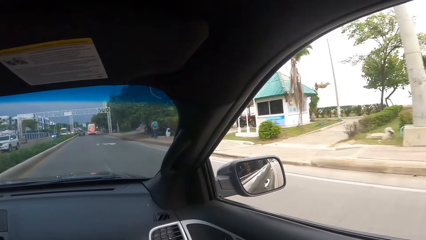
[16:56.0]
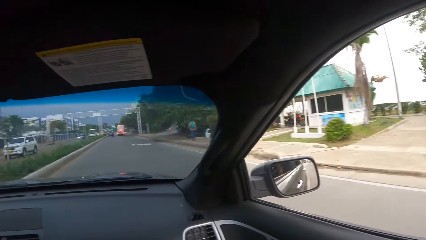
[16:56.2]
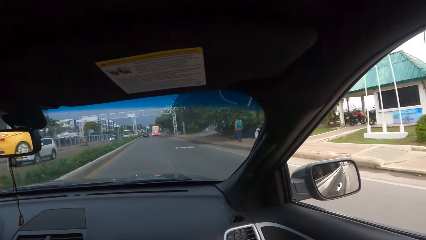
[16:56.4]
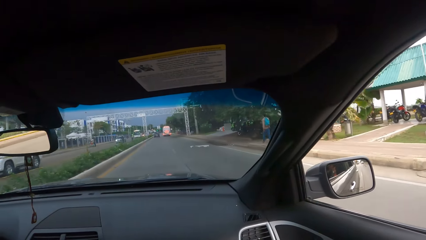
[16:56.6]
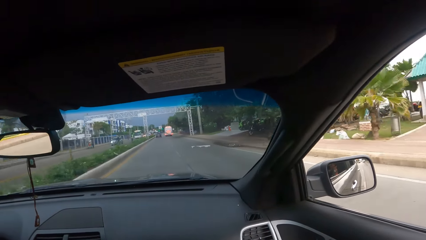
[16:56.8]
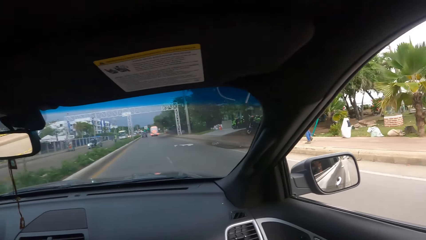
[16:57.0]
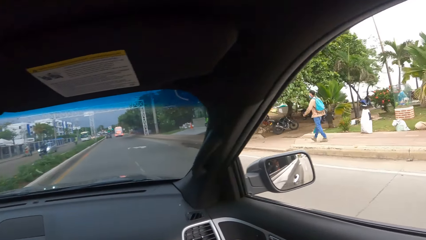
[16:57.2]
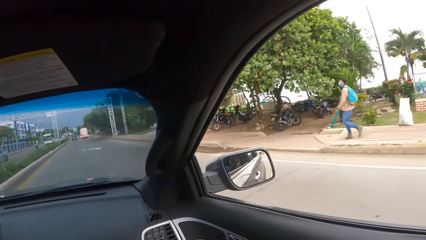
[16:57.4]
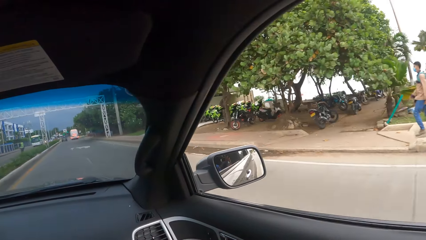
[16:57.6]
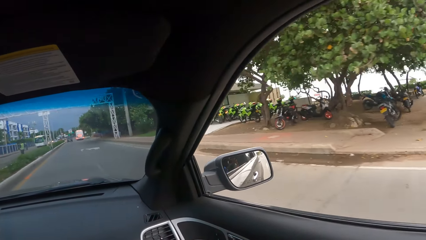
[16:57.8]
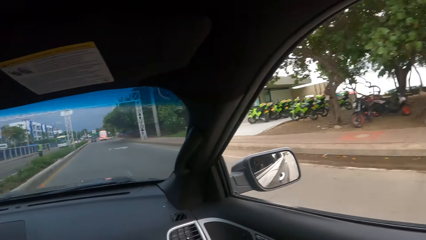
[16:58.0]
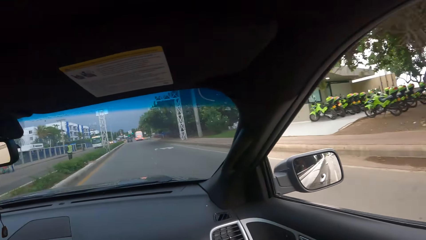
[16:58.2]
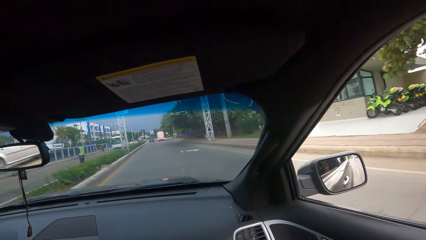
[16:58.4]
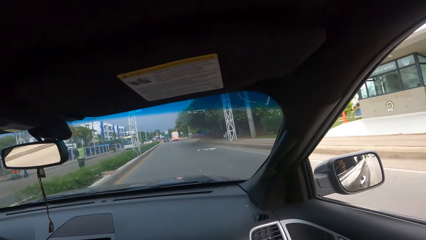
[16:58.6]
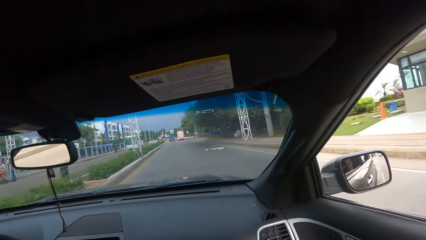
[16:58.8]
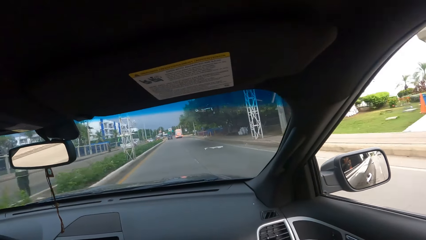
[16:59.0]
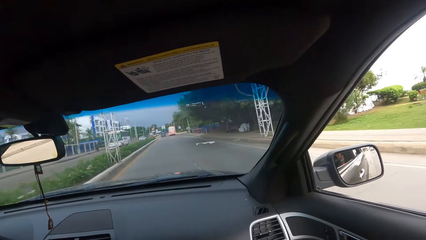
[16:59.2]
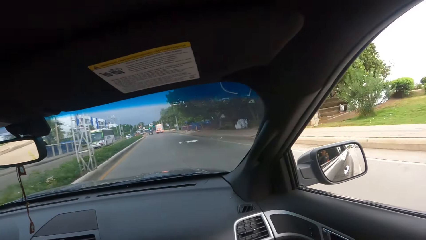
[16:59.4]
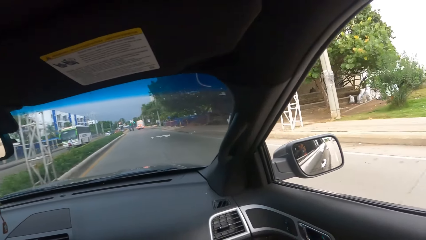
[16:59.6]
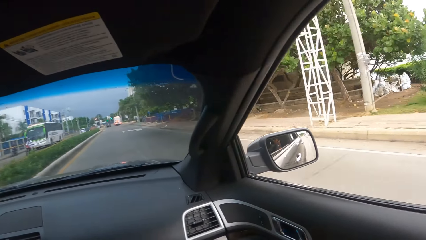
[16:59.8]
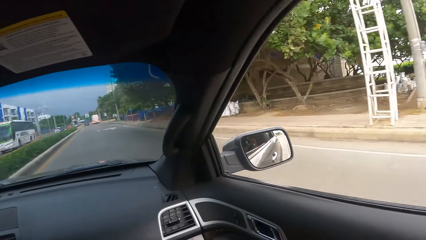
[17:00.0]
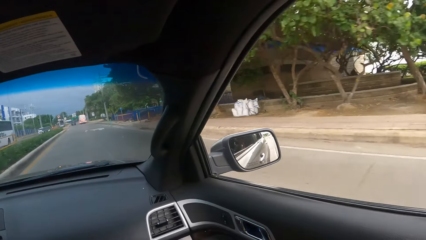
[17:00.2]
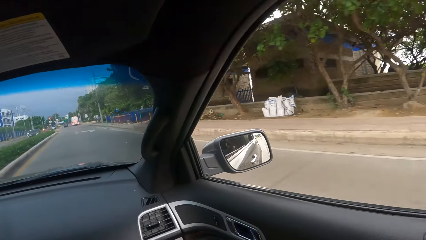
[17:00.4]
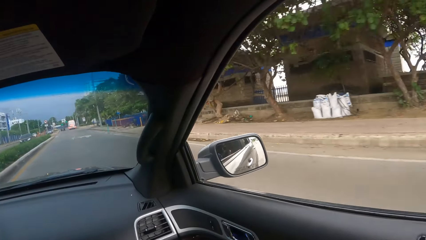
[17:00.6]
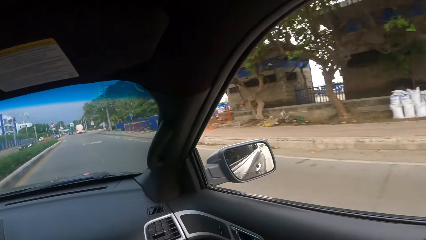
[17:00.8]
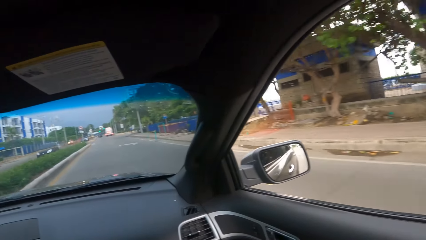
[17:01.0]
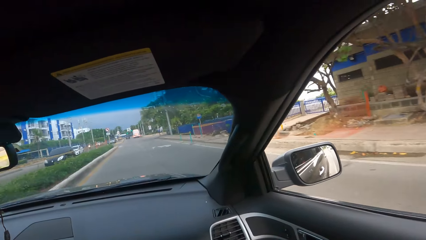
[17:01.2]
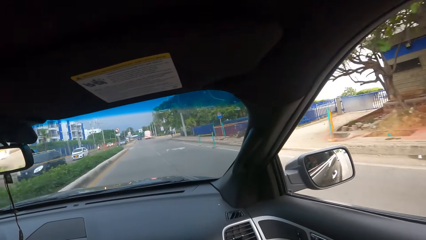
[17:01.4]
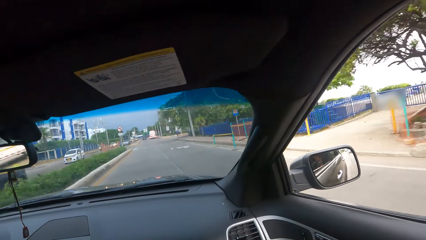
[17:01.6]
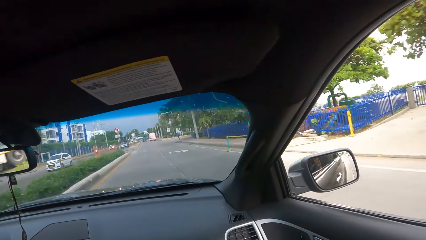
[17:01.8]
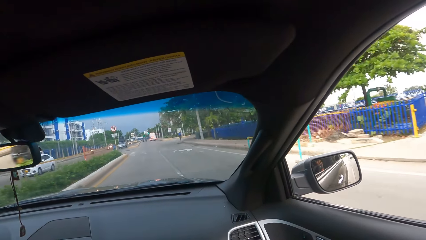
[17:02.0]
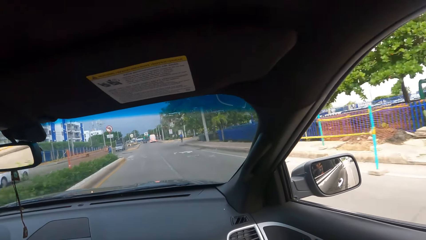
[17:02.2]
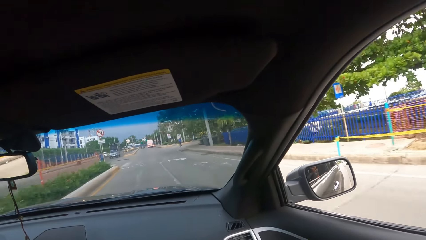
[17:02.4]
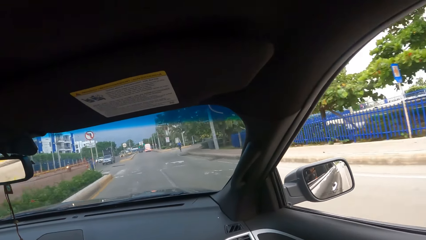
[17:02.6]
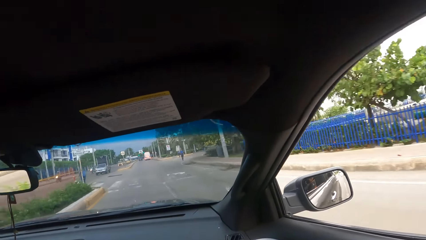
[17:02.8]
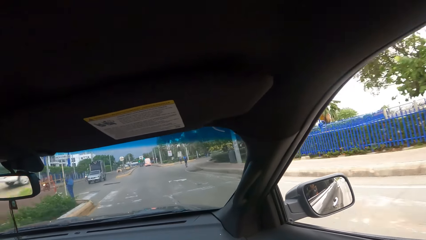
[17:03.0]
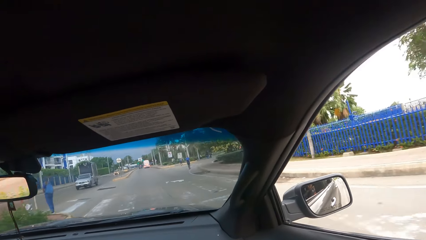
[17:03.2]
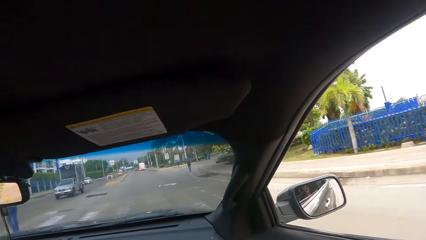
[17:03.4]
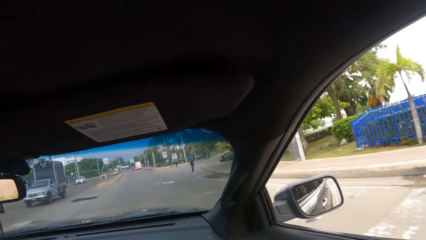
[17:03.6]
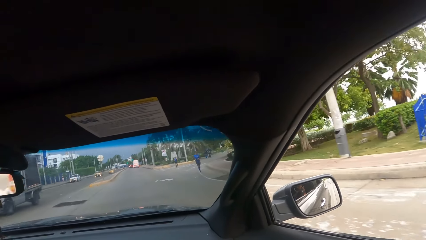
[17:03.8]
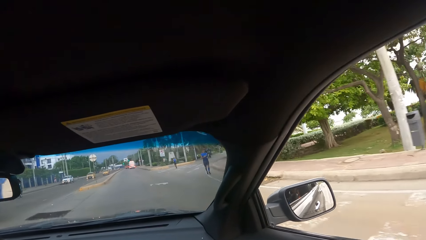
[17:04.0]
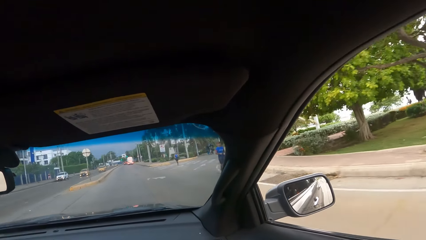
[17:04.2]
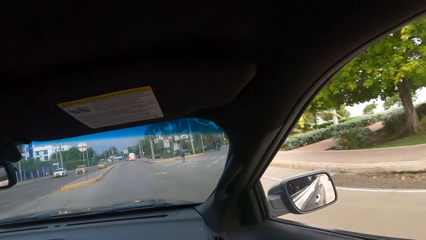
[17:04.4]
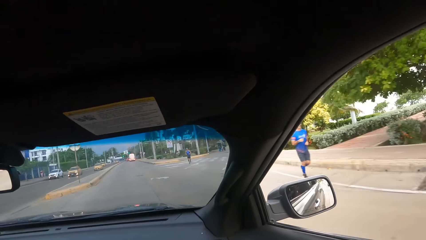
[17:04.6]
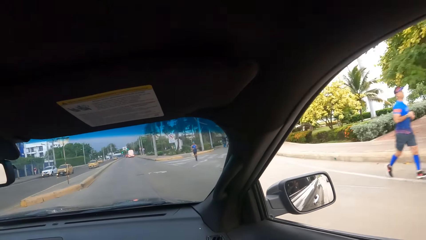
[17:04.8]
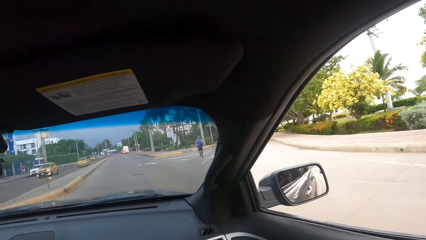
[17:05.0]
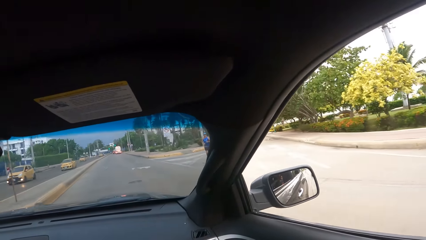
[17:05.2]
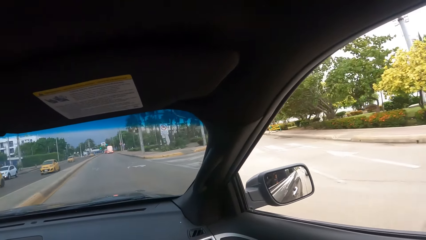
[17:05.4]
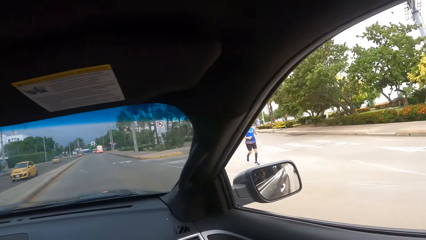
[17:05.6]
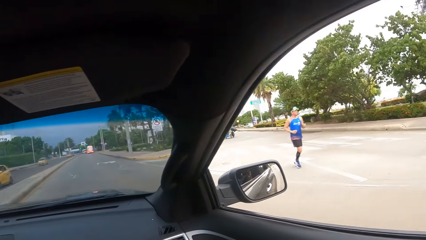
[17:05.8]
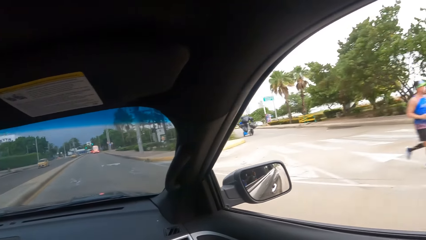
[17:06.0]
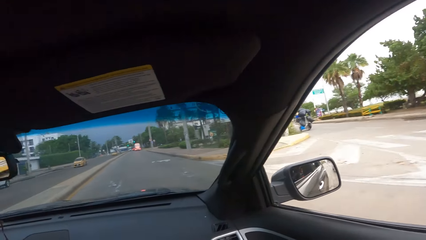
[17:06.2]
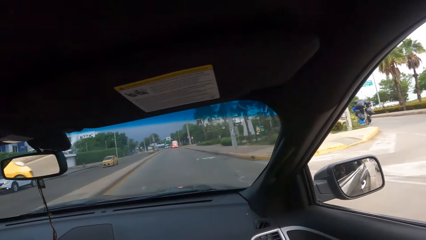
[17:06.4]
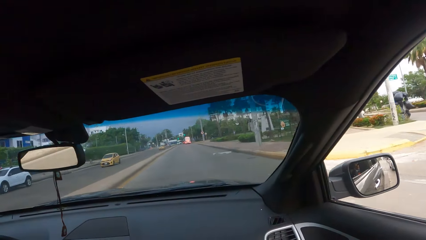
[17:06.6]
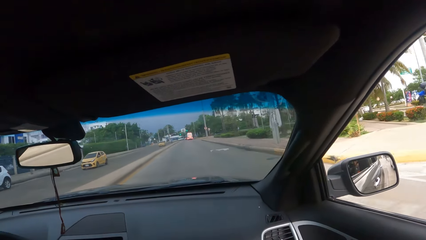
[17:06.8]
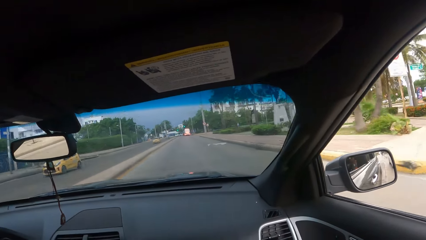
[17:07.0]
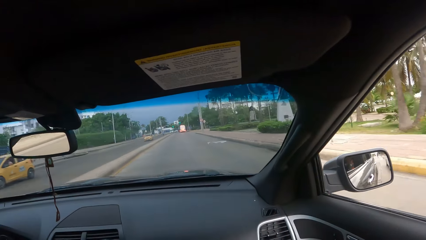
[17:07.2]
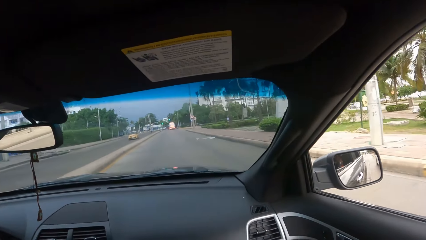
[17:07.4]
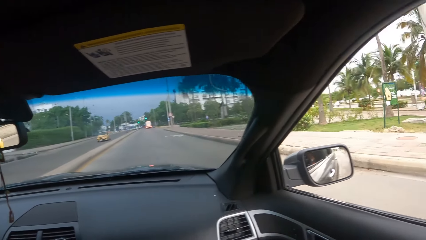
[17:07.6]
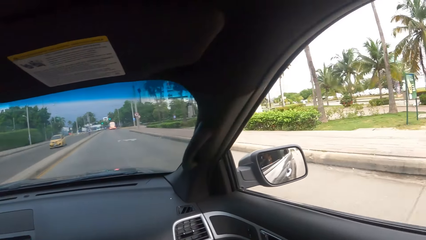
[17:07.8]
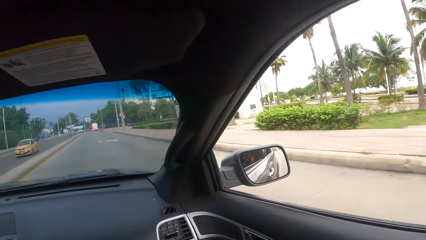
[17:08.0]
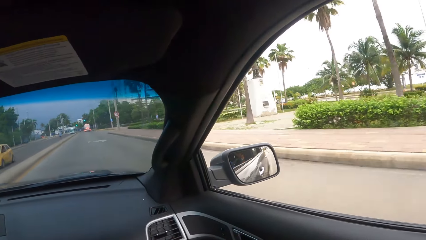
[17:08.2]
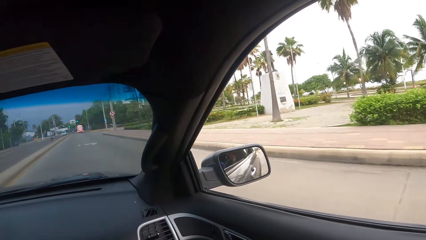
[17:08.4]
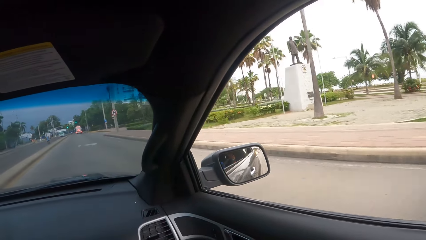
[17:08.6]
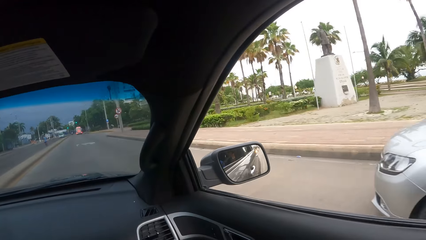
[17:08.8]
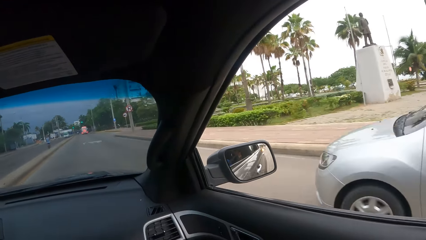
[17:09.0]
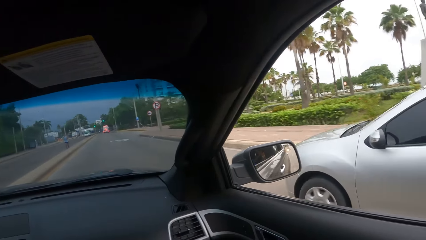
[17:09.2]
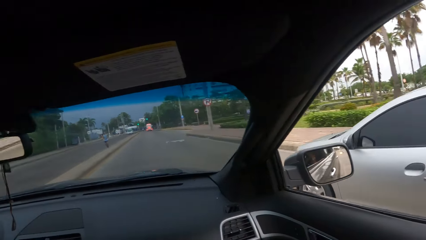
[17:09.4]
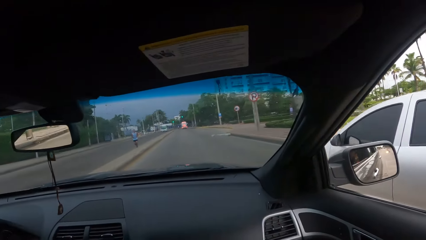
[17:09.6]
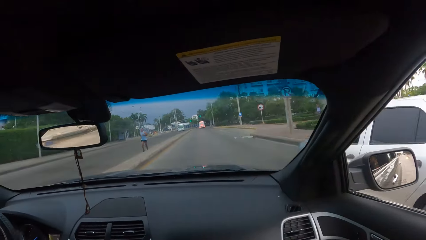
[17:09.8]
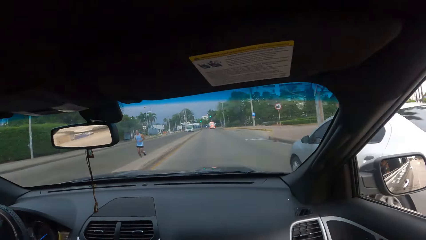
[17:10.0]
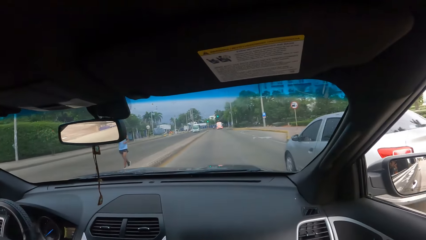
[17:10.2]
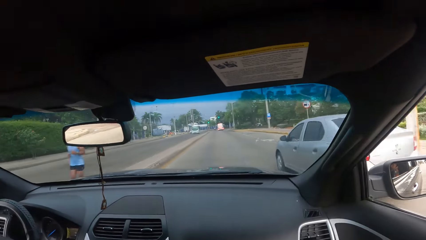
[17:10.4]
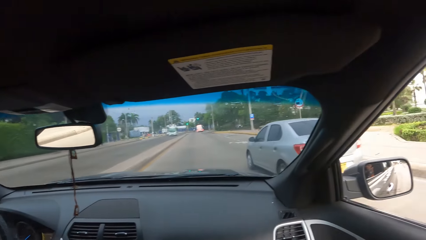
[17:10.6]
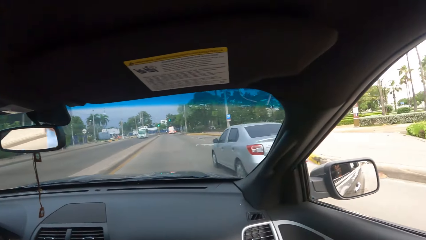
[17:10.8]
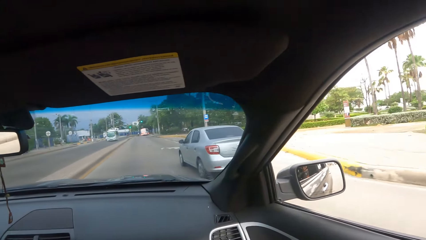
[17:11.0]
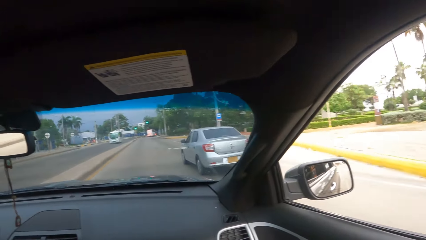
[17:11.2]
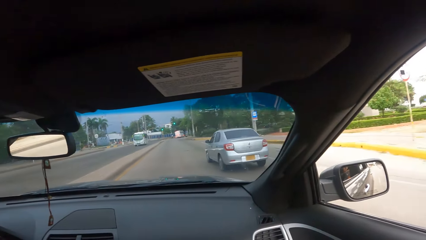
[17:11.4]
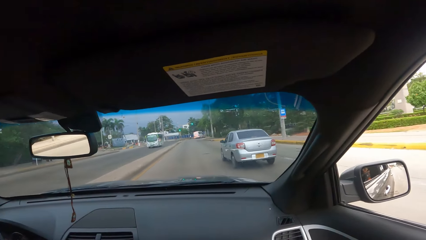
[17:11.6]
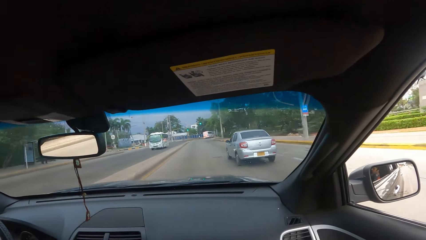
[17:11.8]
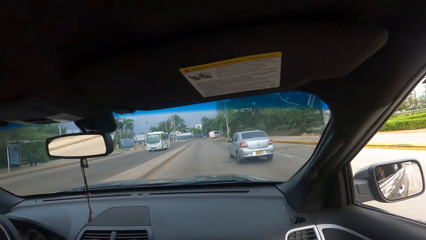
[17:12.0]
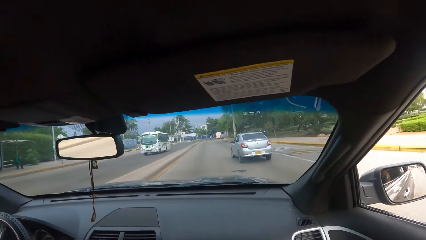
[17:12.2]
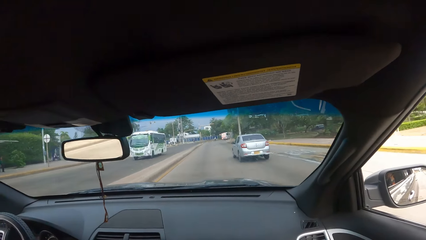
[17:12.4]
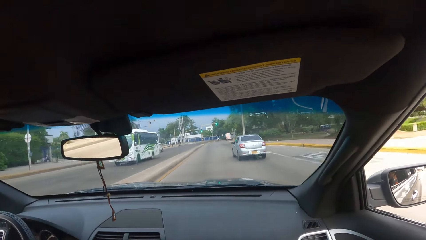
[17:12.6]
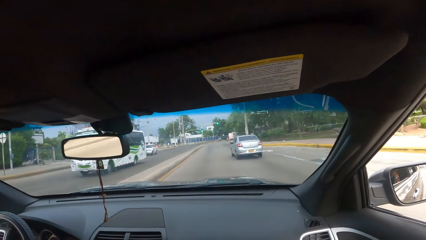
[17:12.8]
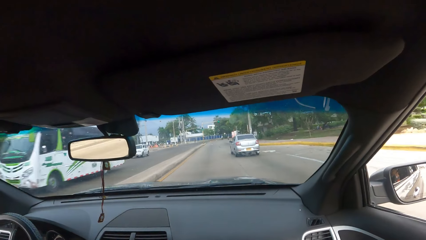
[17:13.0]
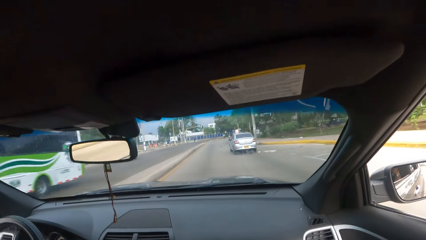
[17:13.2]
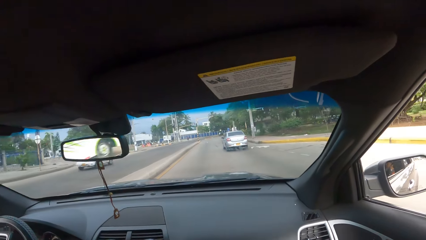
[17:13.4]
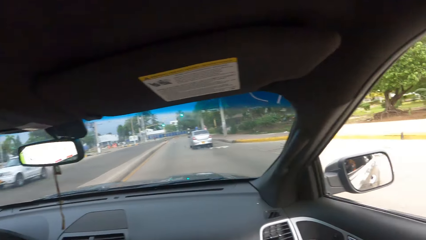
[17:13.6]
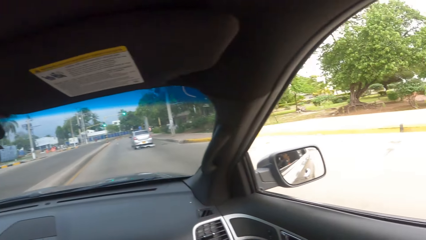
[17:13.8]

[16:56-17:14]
The camera wearer looks right. They look forward. They look right. They look forward. They look right. They look forward. They look right. They look forward. They look right. They look forward. They look right. They look forward.
